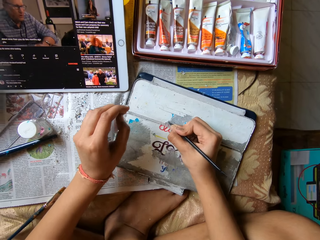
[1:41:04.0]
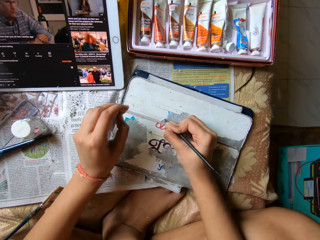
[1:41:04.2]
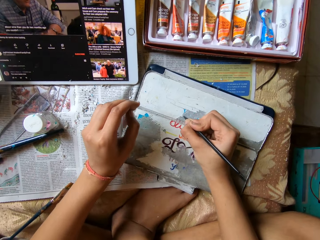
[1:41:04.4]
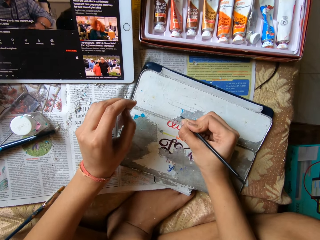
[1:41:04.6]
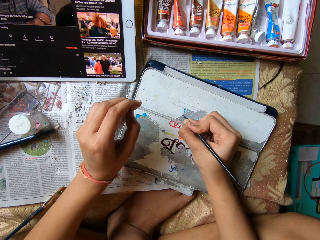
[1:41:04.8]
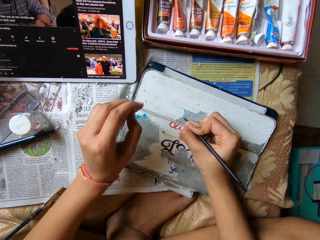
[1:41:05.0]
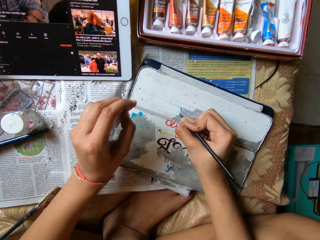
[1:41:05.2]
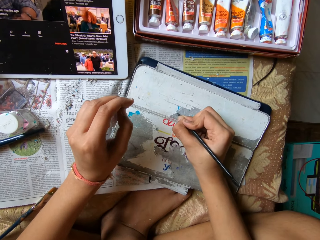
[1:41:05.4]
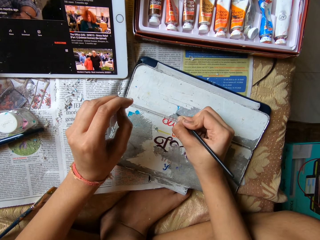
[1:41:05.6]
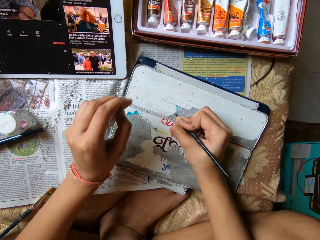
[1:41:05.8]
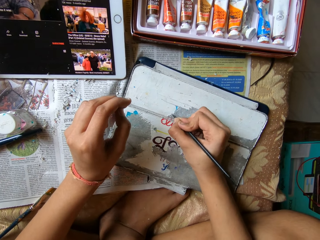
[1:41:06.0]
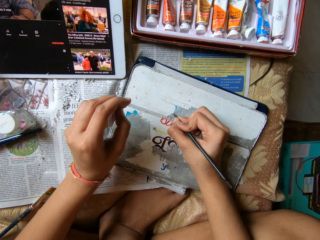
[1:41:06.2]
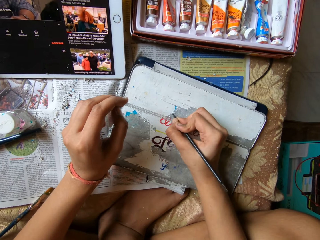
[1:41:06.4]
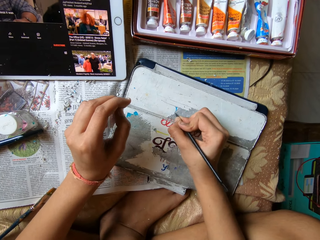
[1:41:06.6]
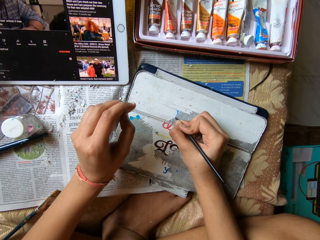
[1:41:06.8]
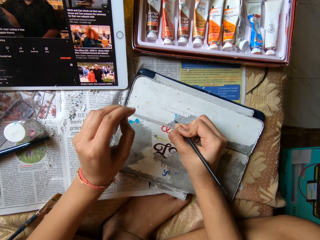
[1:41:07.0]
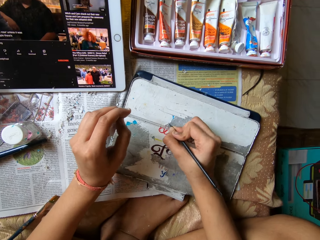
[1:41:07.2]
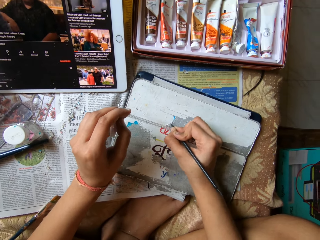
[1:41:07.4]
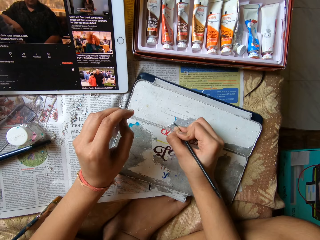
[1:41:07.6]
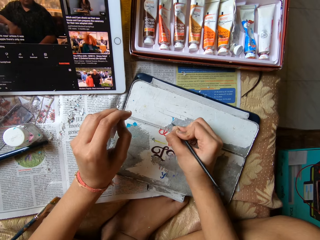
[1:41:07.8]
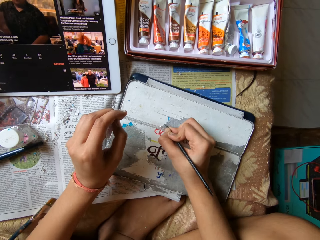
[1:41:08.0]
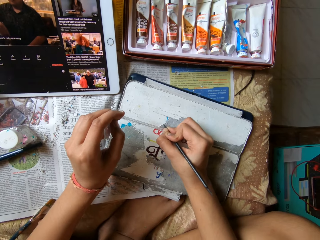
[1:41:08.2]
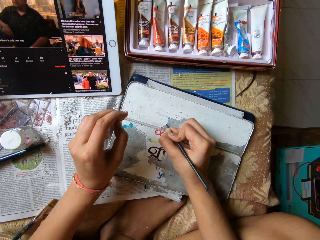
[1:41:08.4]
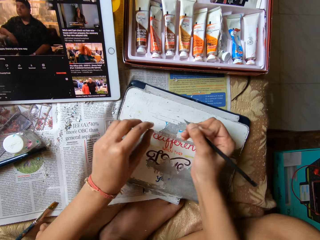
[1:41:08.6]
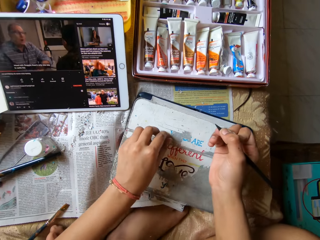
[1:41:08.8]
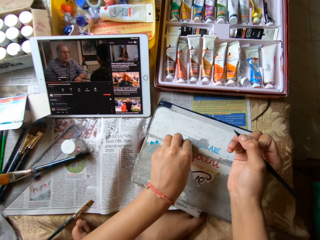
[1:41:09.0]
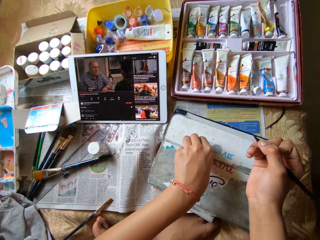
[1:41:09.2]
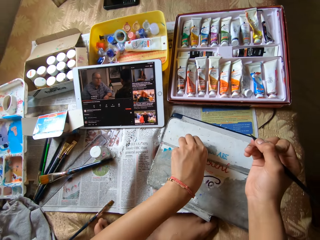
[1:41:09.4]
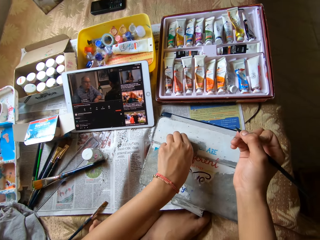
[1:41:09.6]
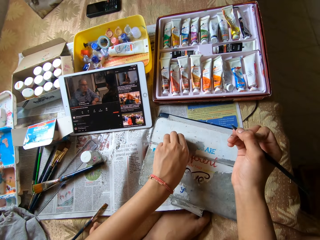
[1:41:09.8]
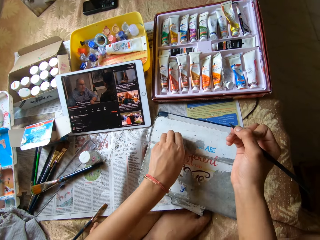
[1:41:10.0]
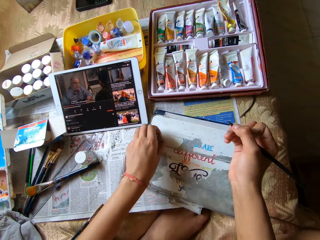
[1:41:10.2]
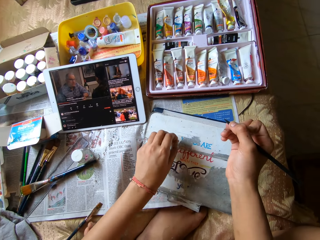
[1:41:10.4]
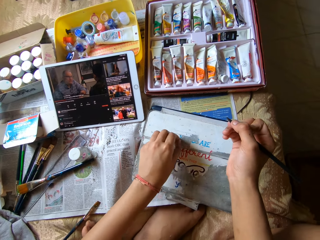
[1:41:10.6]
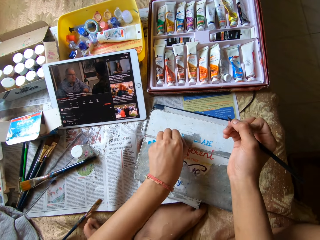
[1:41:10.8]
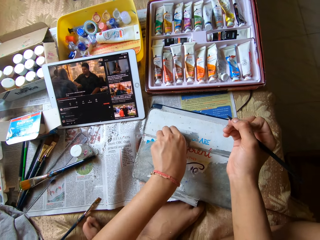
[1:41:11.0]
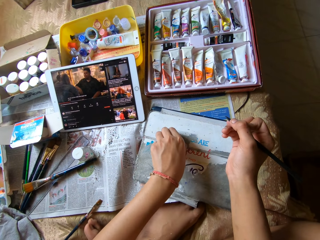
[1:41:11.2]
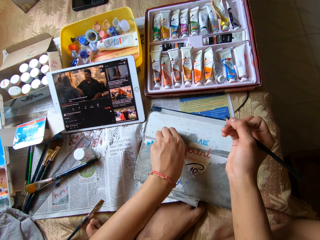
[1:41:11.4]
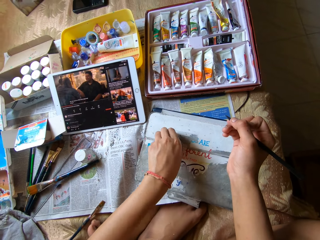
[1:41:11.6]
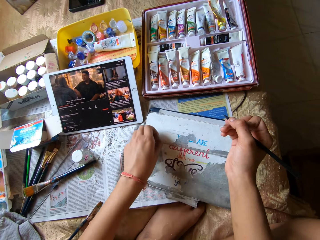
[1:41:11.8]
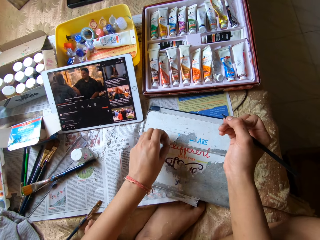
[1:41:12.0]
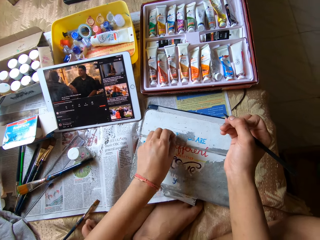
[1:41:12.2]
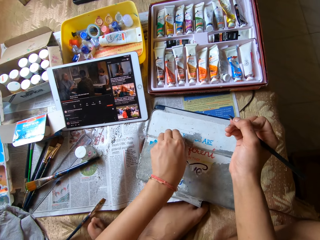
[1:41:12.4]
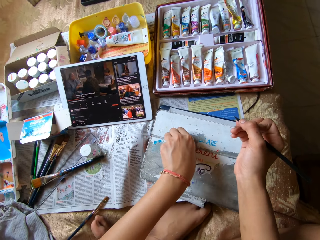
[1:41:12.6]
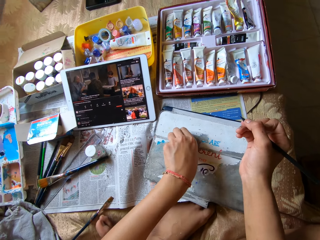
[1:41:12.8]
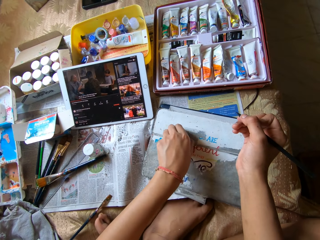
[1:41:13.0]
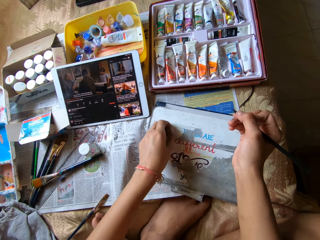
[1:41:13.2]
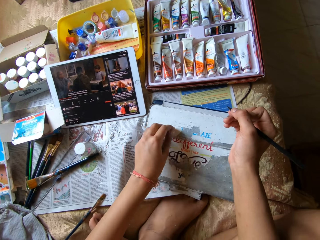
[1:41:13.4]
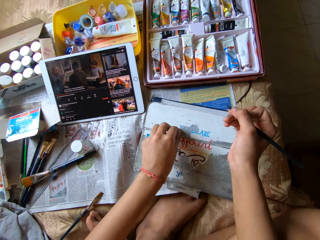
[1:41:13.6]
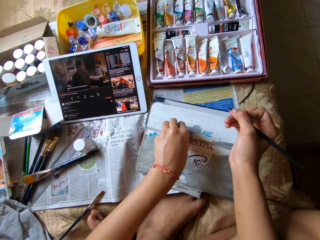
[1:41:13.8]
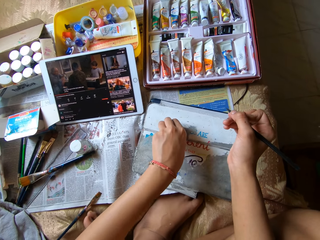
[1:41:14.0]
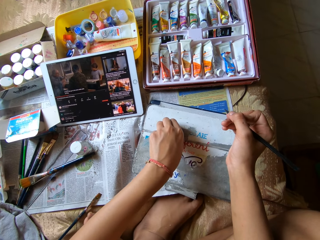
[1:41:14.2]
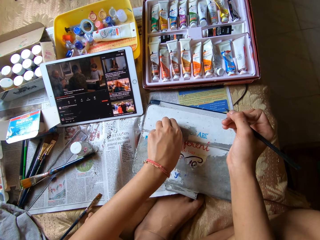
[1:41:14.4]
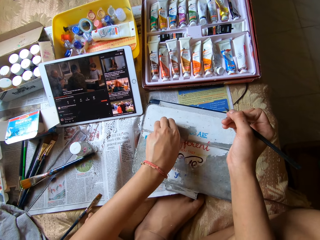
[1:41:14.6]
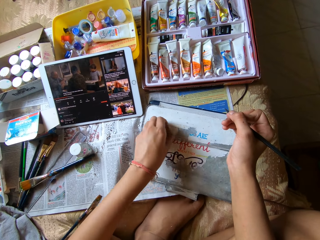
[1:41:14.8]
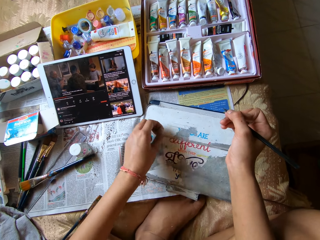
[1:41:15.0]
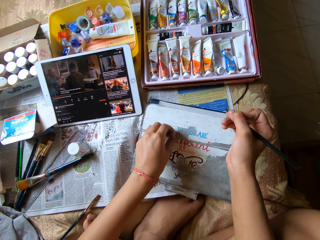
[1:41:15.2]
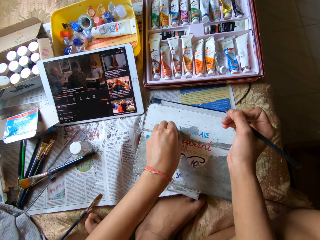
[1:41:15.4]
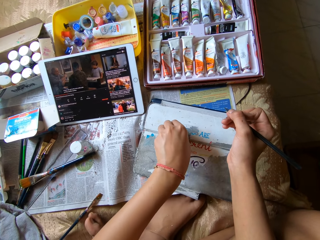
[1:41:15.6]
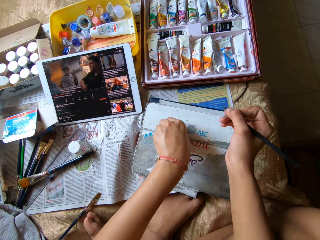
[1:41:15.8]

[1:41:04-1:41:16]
The camera wearer peels the phone case with her left hand. She wipes waste with her hand.

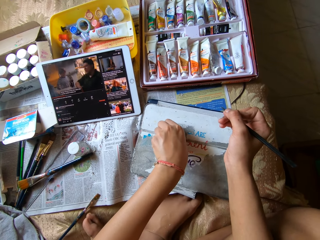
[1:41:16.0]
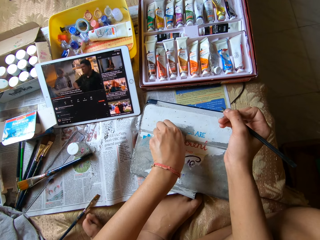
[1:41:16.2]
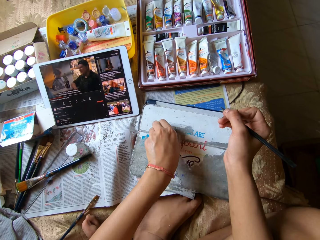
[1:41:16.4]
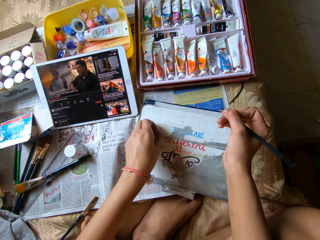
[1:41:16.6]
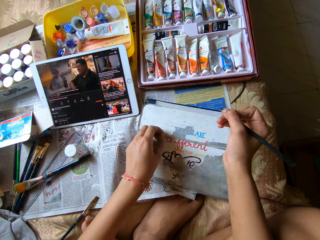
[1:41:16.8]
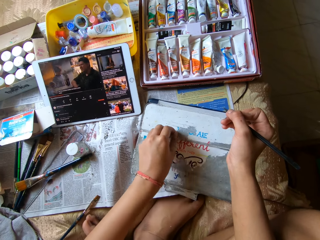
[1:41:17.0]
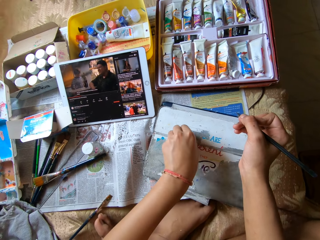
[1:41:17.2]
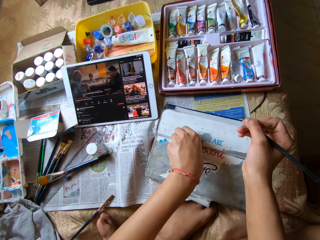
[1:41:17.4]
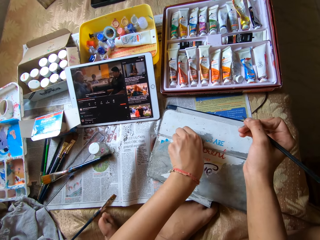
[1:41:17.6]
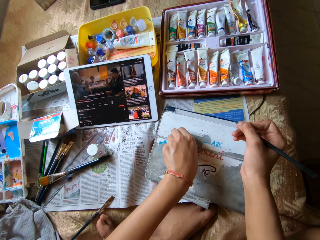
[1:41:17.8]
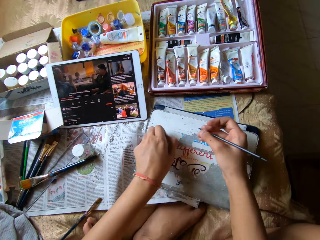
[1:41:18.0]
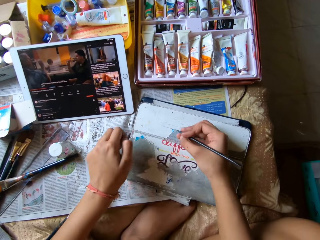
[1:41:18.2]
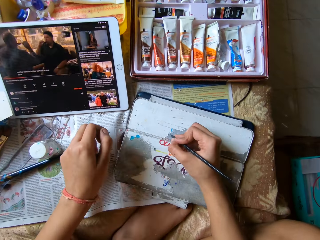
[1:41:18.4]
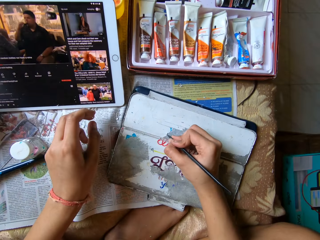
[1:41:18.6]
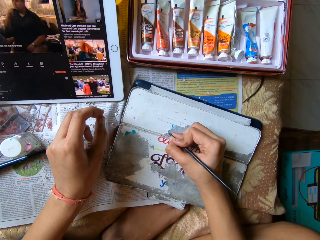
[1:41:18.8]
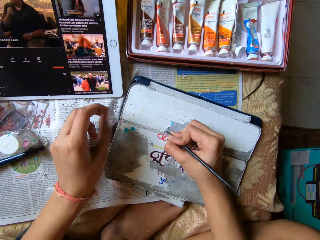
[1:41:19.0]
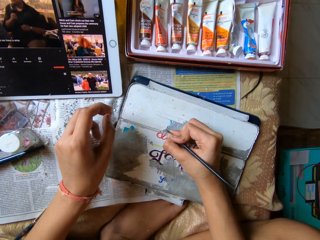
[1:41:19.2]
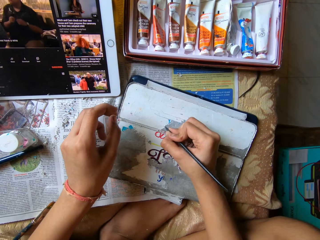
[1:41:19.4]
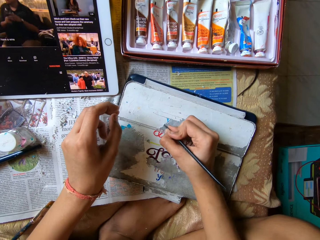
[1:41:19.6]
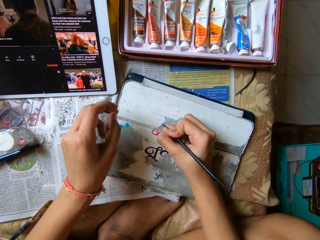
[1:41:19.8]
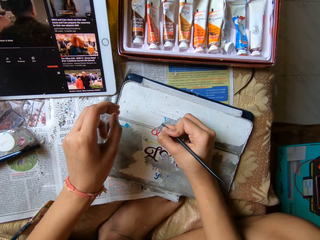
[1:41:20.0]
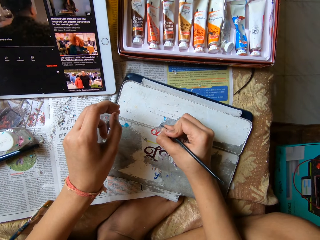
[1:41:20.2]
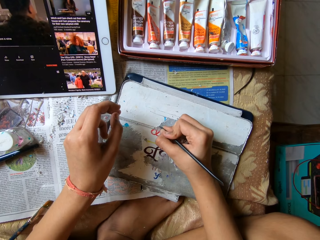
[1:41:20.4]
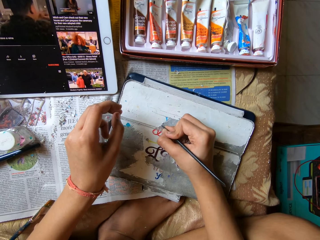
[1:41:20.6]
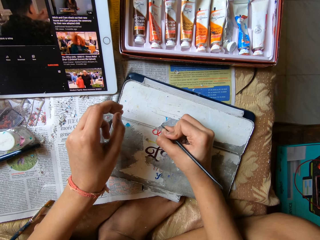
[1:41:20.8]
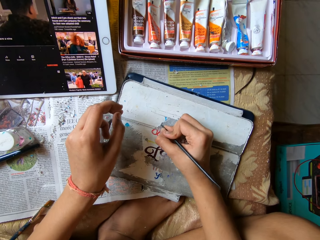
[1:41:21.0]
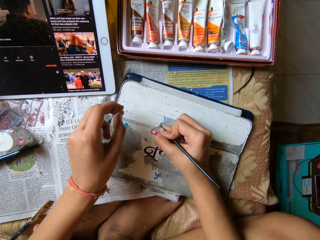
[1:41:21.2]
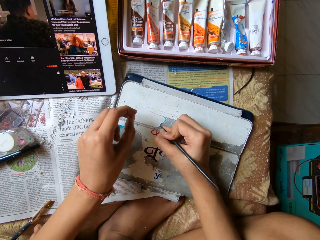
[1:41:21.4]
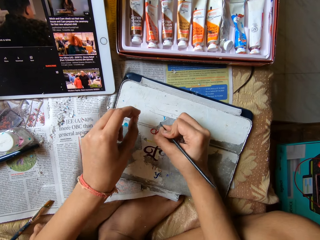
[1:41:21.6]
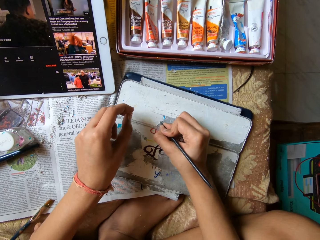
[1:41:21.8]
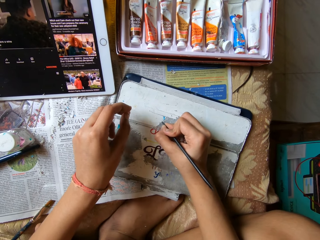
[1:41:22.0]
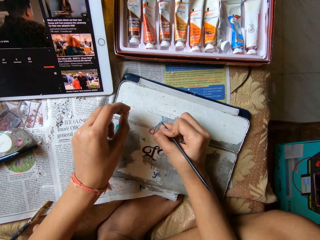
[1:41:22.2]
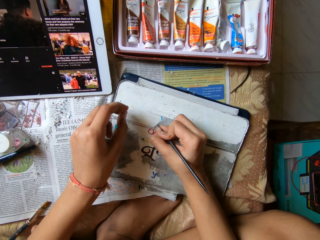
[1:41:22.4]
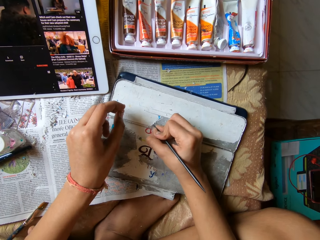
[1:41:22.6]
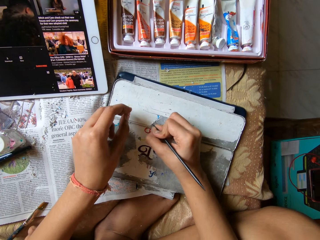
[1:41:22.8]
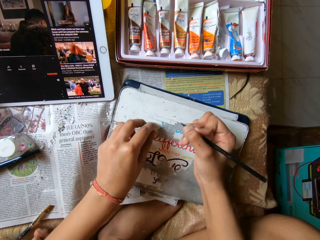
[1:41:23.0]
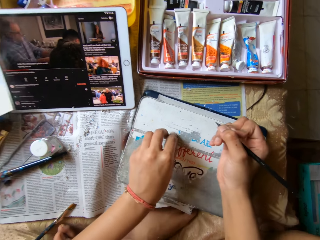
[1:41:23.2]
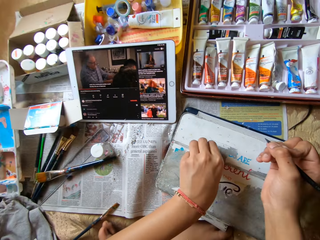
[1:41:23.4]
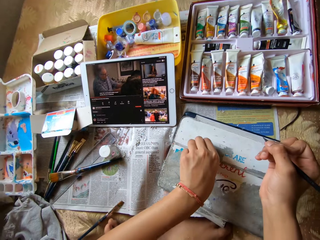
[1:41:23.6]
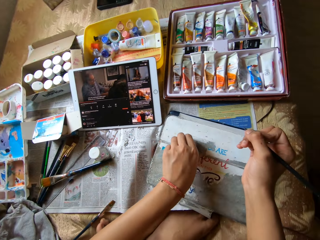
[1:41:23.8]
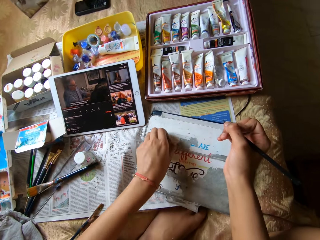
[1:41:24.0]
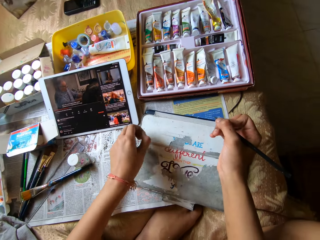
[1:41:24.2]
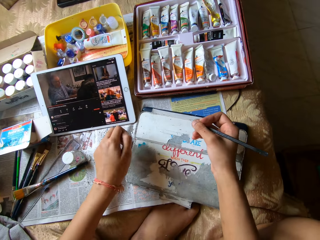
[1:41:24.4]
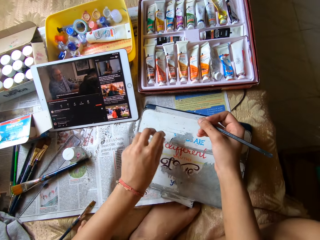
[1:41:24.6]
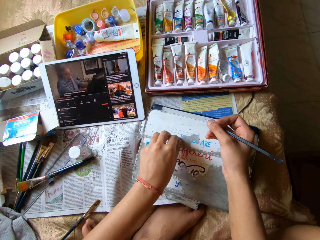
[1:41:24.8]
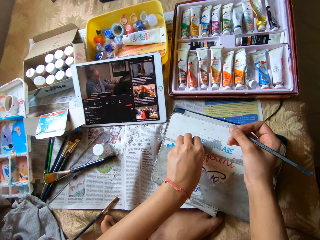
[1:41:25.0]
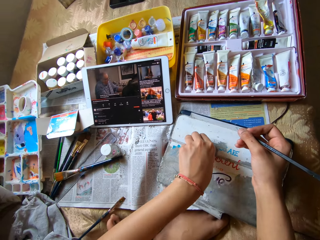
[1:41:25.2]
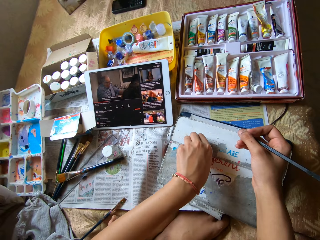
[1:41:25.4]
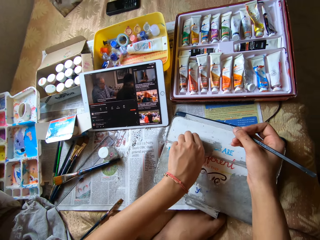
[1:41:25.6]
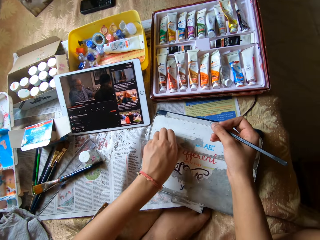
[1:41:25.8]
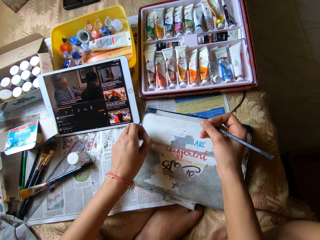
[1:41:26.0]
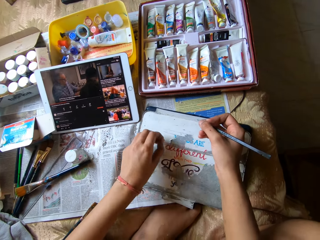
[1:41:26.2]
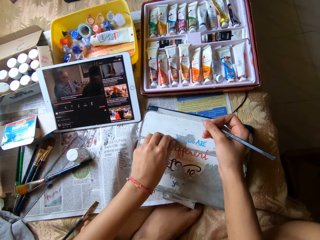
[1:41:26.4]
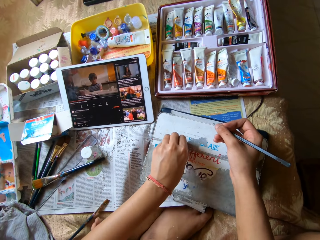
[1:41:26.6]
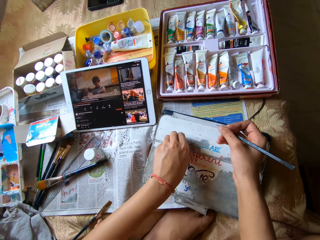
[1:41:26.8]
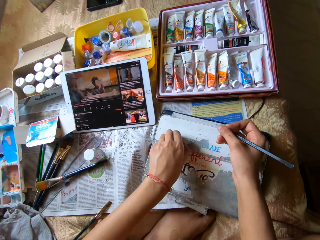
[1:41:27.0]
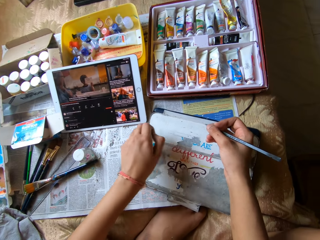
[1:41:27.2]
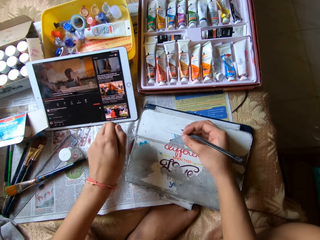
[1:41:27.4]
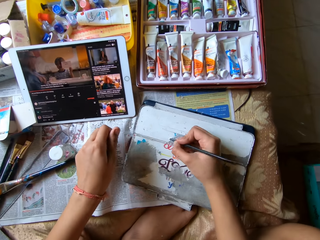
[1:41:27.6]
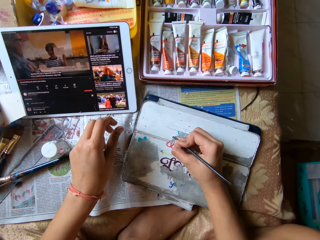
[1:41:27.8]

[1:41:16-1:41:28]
The camera wearer removes paint. She scrapes the phone case with the color pen in her right hand. She peels the phone case with her left hand. She wipes waste with her hand.
